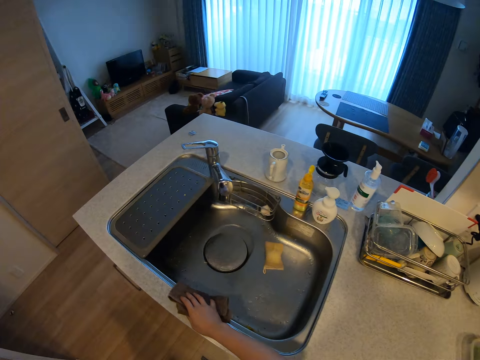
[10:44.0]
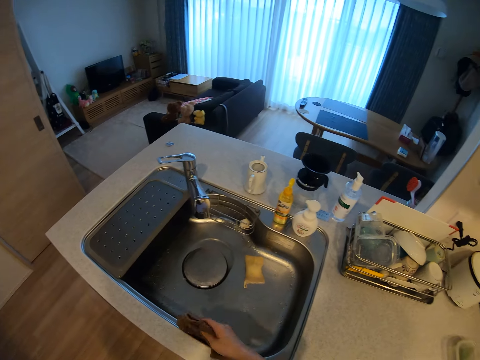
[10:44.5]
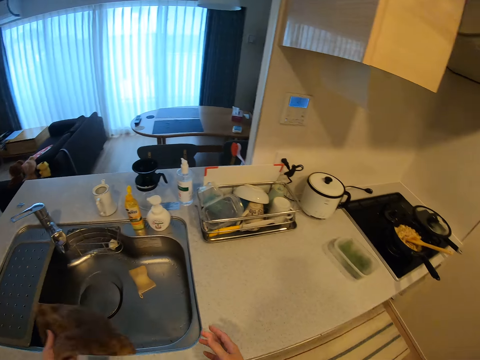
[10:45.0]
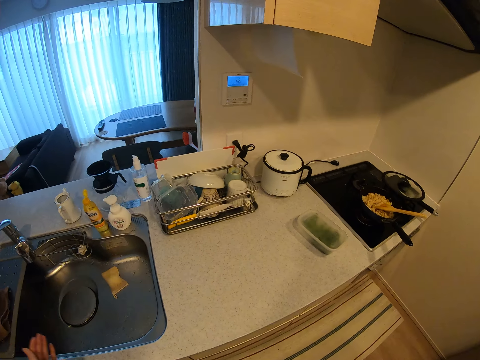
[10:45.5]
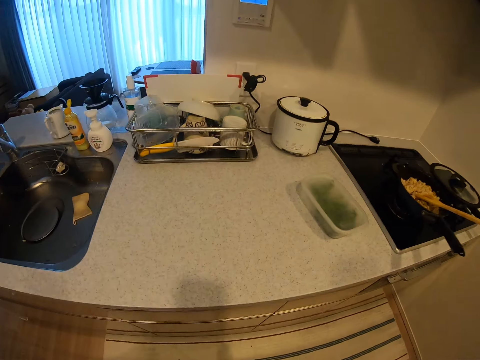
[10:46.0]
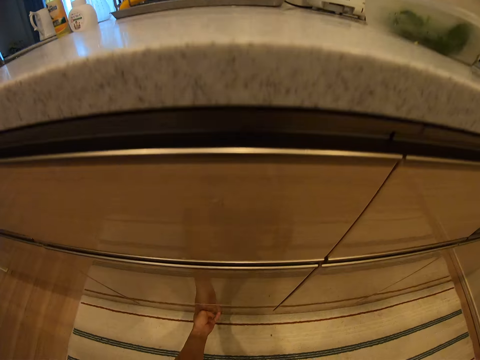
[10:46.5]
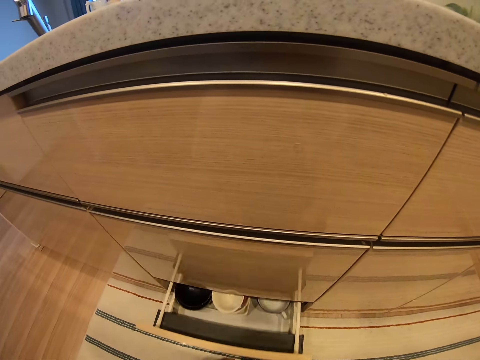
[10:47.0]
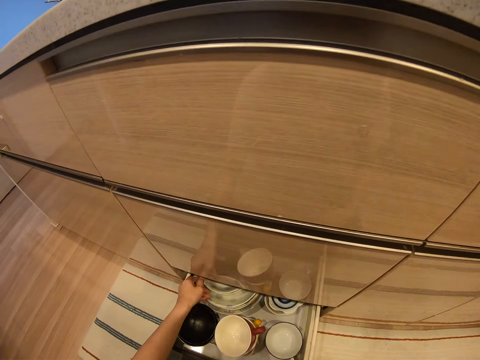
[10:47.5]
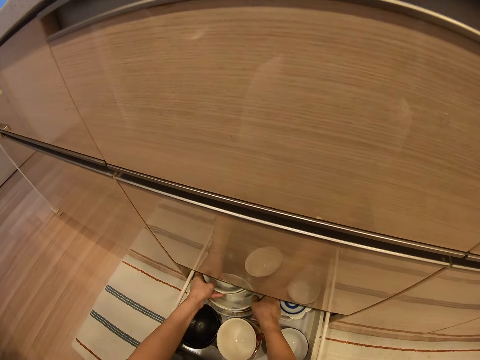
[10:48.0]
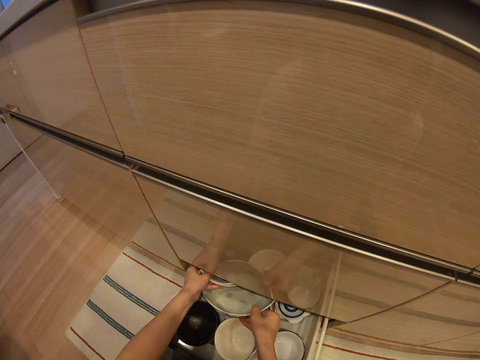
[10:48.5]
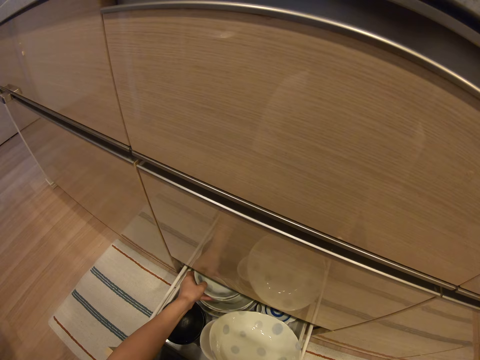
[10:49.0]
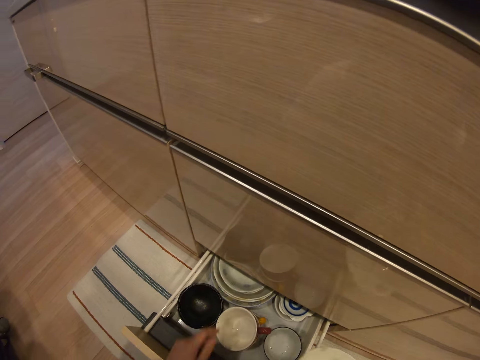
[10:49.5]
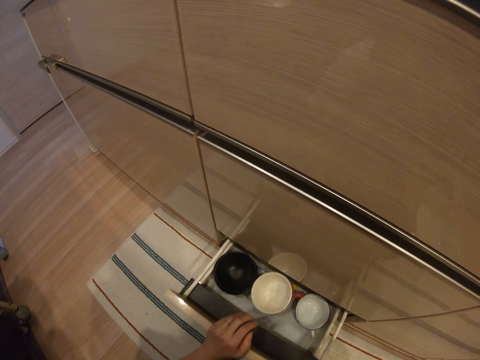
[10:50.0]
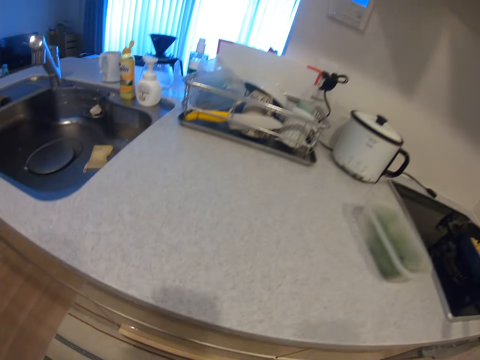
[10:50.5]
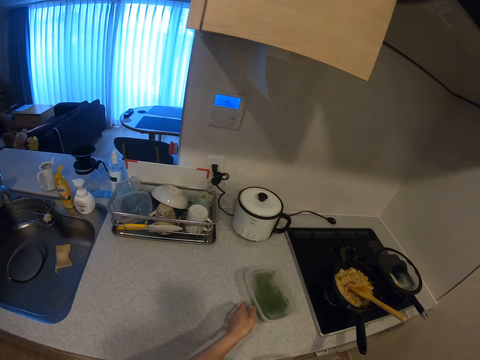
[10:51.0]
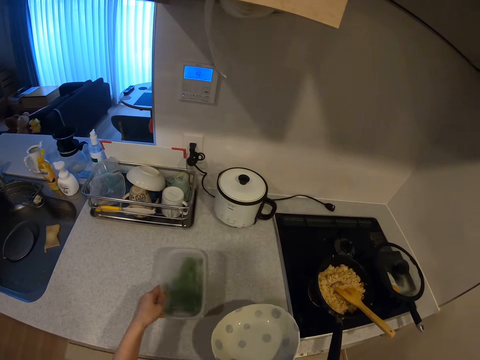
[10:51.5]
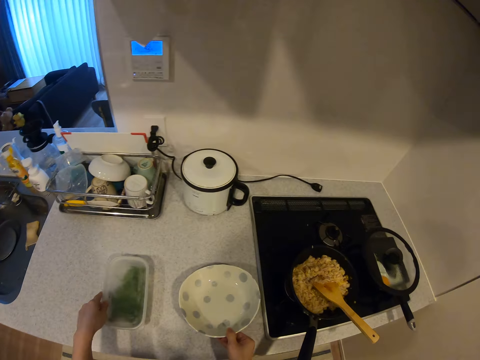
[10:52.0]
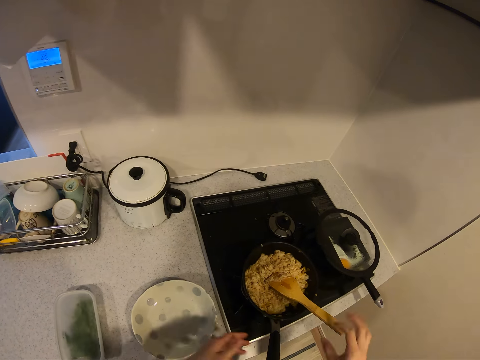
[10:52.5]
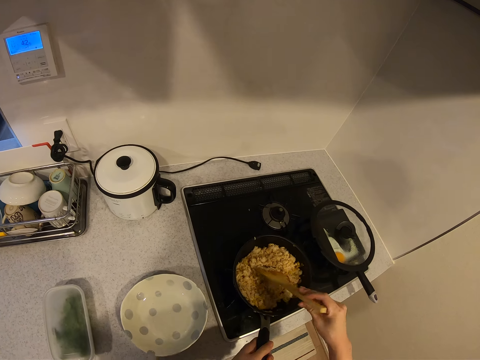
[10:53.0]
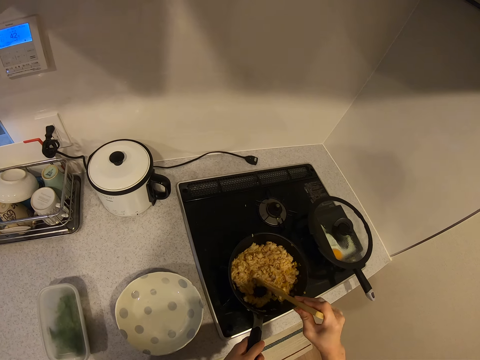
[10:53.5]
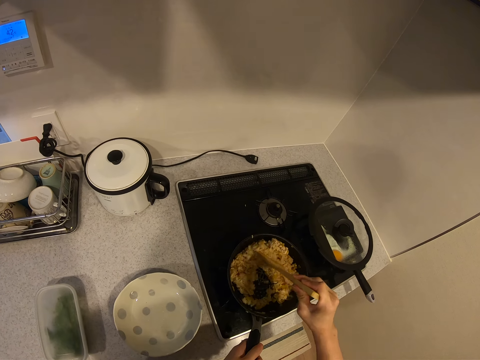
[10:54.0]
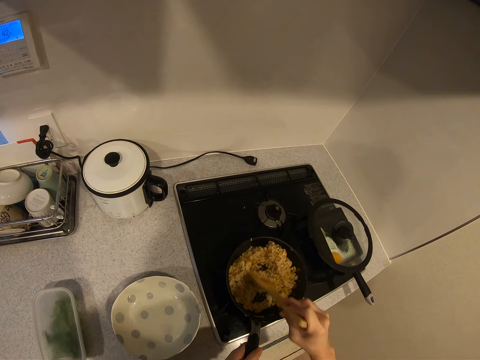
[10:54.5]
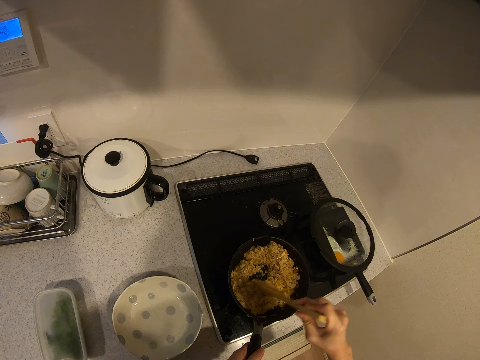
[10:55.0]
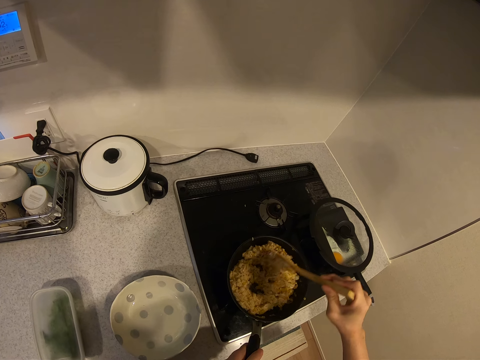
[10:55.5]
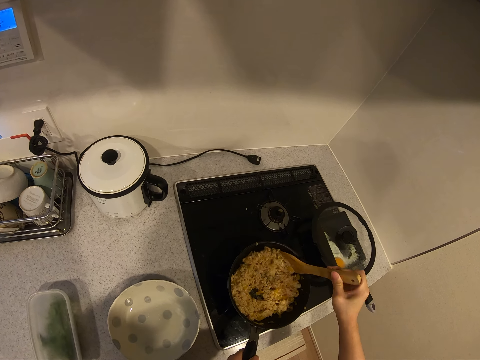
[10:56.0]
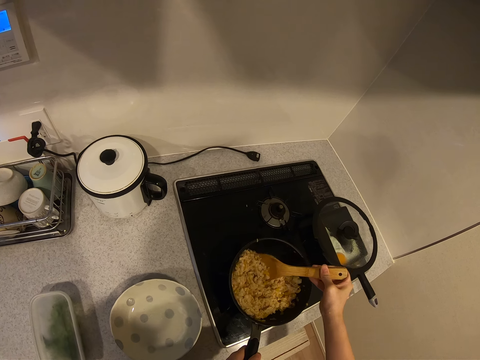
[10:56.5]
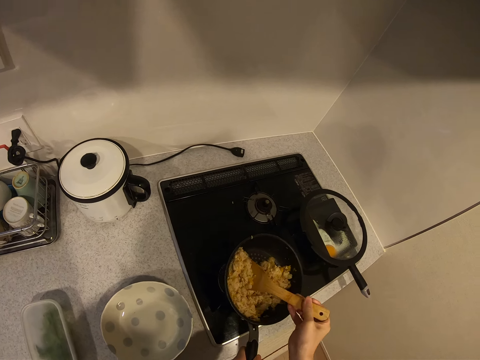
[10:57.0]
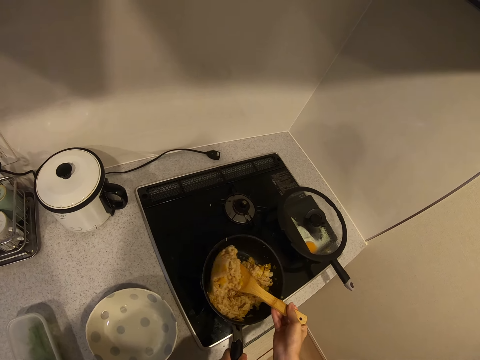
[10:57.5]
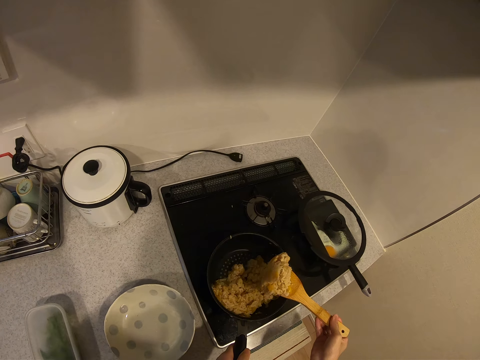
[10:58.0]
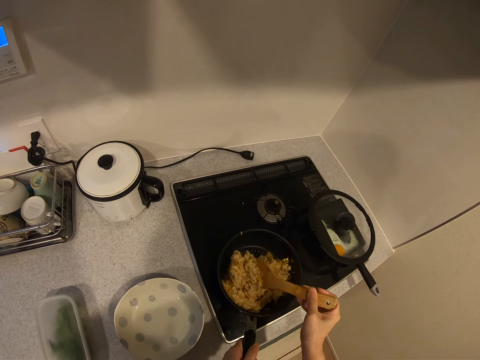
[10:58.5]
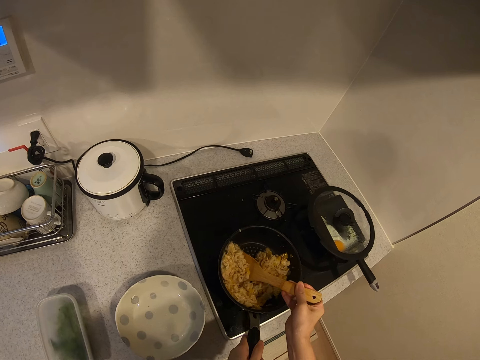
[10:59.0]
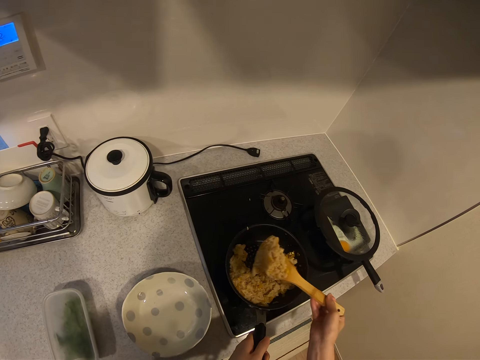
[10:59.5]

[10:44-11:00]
The camera wearer opens a kitchen drawer. She removes a plate from the kitchen drawer. She closes the kitchen drawer. She moves the plastic of food on the kitchen worktop with her left hand. She drops the plate on the kitchen worktop with her right hand. She holds a pot of food on a cooker with her left hand. She stirs the food in the pot with a wooden spoon. She scoops some food from the pot with the wooden spoon.

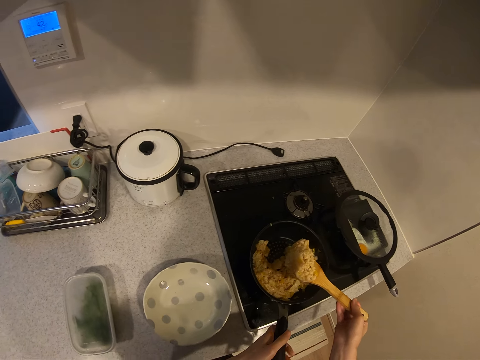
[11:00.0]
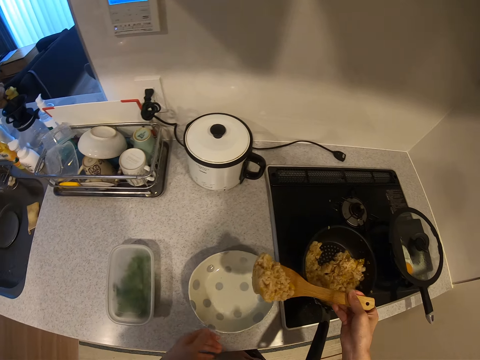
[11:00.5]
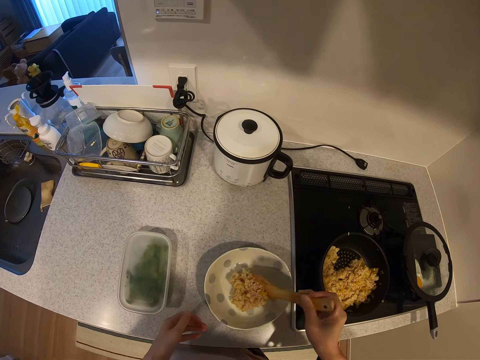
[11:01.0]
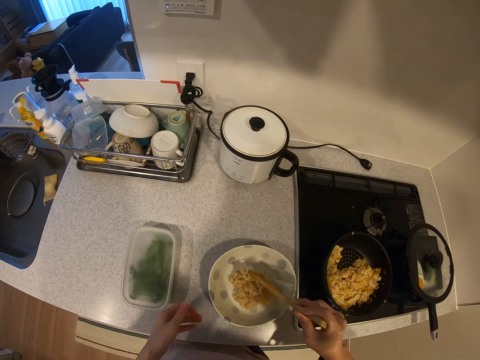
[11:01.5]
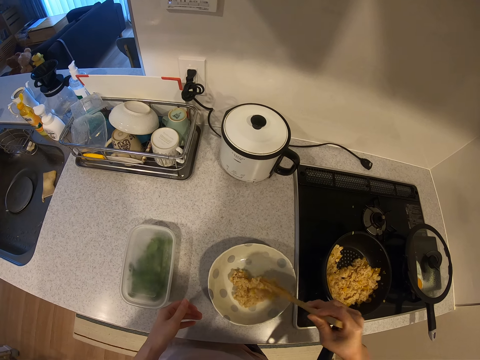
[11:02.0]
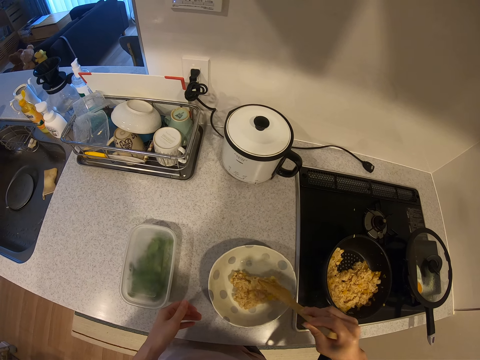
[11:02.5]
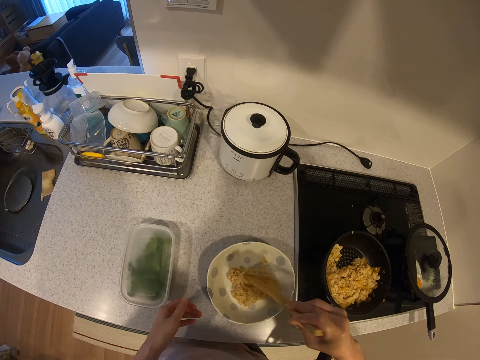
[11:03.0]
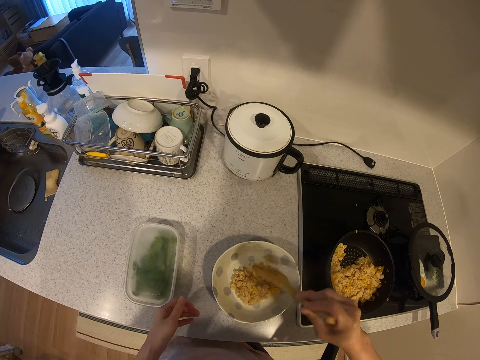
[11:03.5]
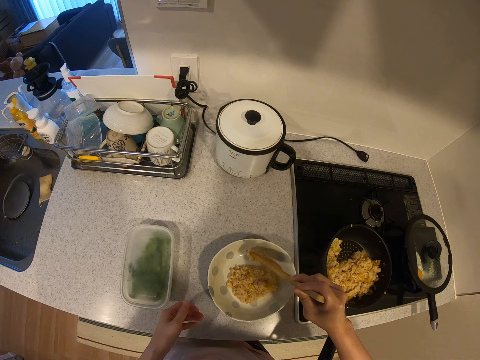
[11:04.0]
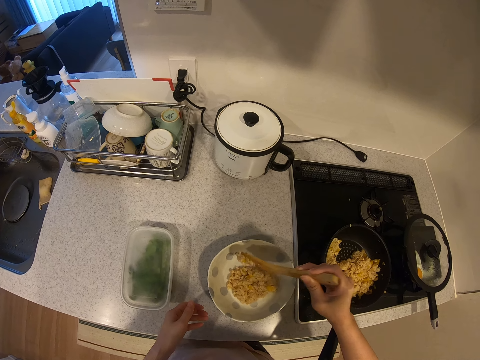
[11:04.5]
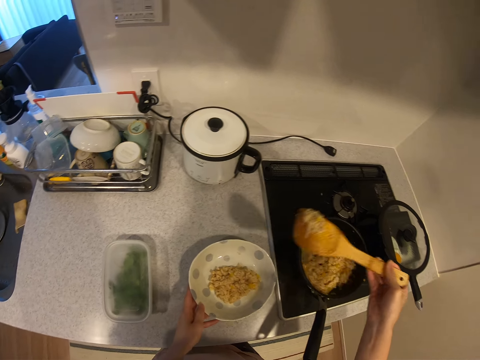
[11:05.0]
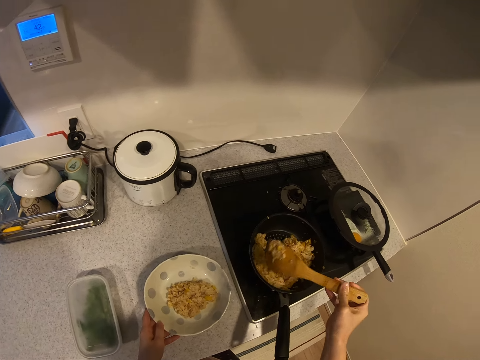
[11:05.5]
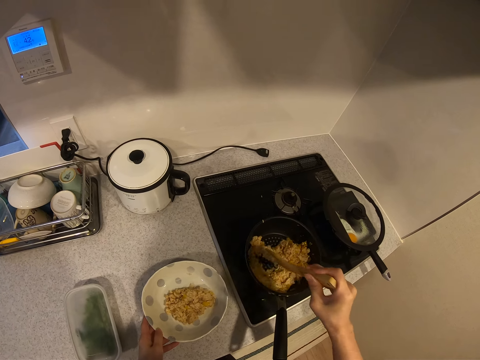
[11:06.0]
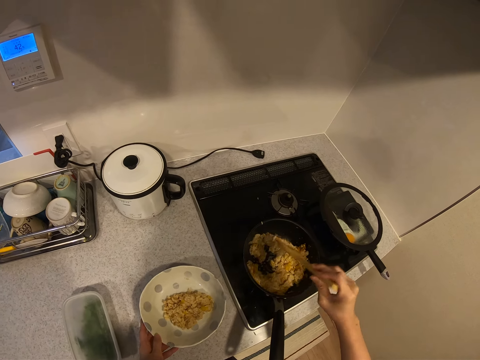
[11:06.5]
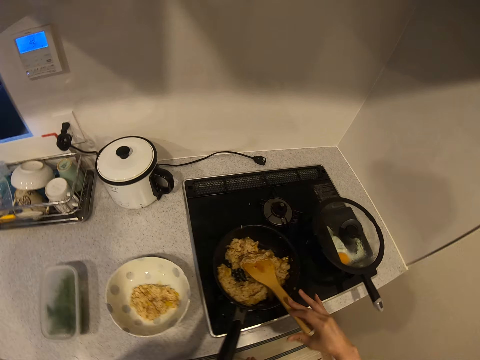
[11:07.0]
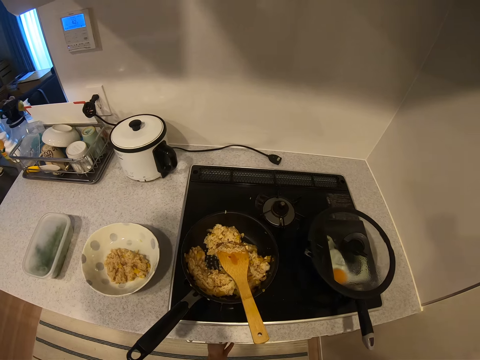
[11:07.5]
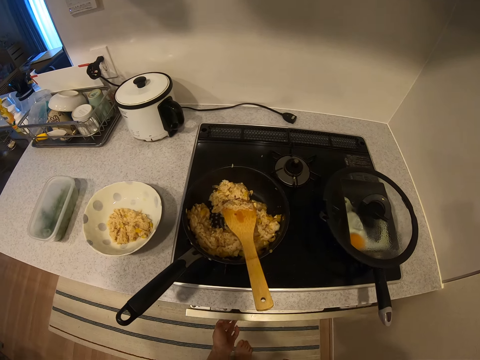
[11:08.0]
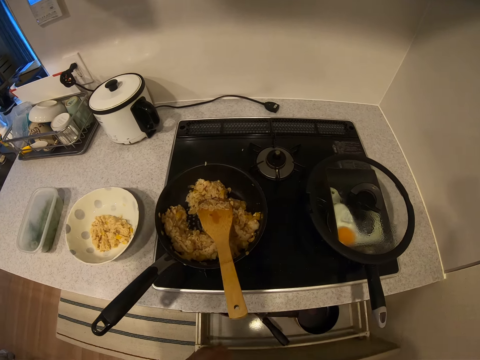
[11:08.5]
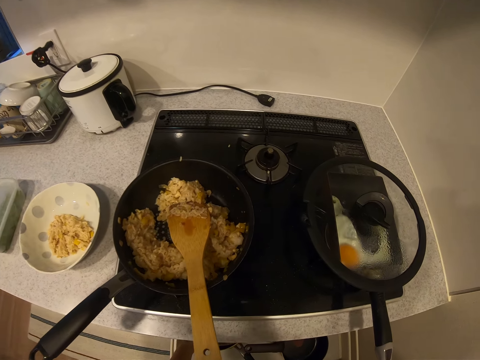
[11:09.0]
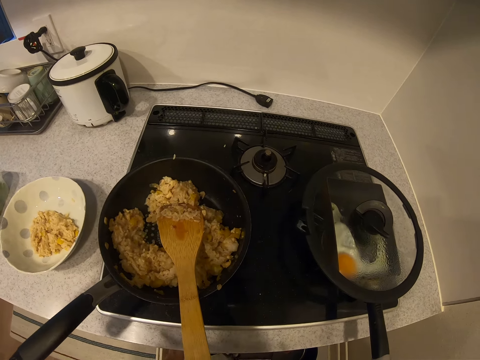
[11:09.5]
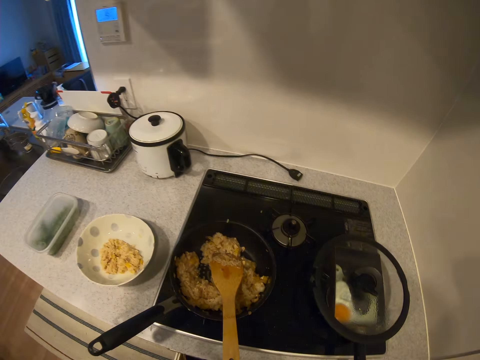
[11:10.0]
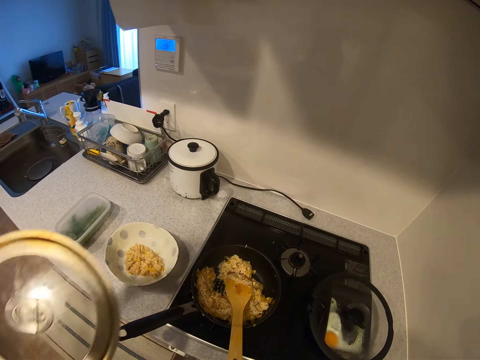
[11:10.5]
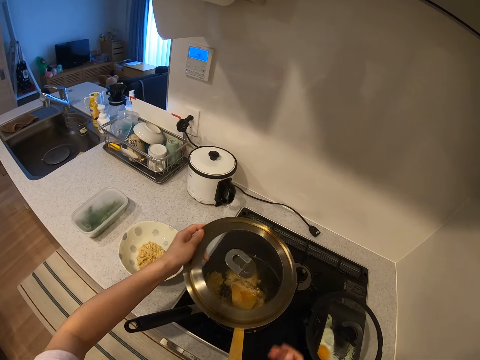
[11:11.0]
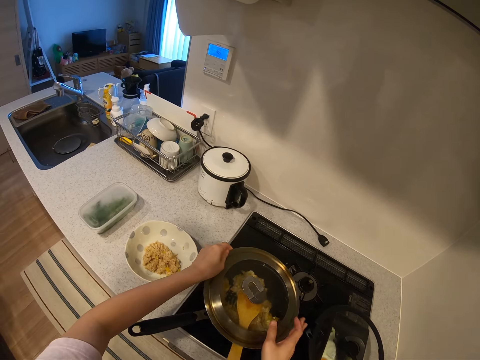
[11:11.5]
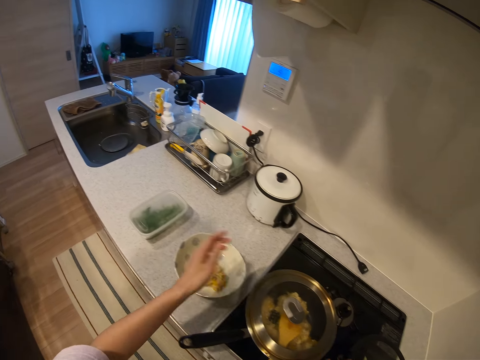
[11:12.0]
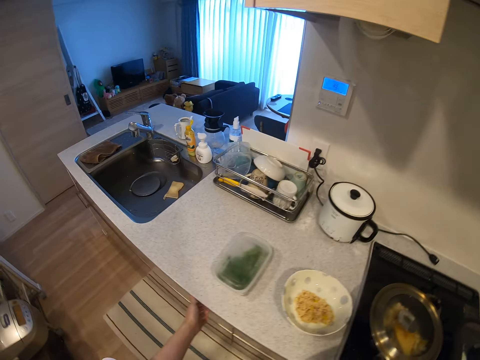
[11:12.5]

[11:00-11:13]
The camera wearer pours the food into the plate on the kitchen worktop. She holds the plate with her left hand. She stirs the food in the pot with the wooden spoon. She drops the wooden spoon in the pot with her right hand. She opens the kitchen drawer. She picks up a pot cover from the kitchen drawer. She puts the pot cover on the pot.
